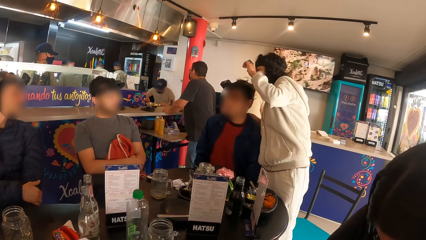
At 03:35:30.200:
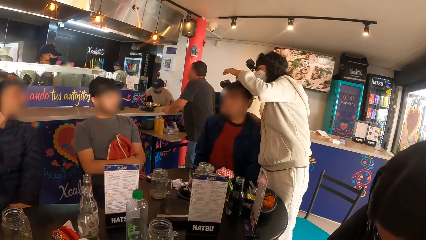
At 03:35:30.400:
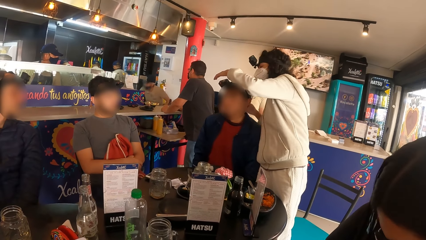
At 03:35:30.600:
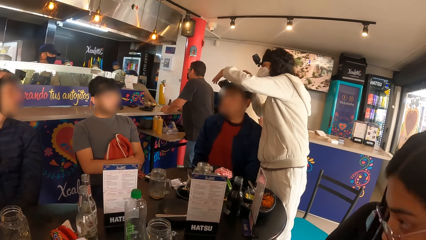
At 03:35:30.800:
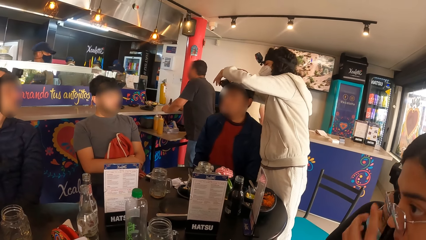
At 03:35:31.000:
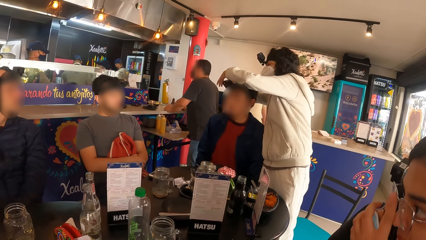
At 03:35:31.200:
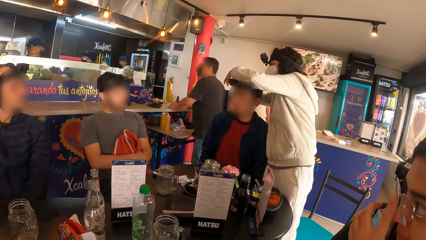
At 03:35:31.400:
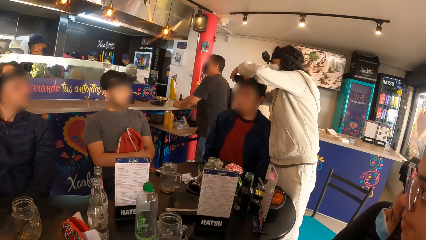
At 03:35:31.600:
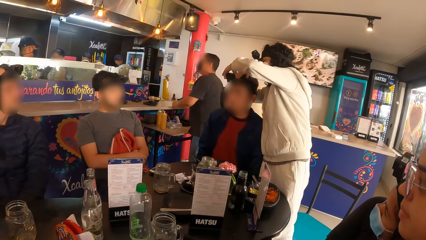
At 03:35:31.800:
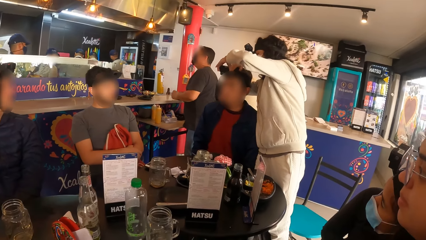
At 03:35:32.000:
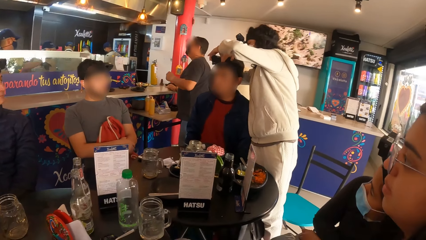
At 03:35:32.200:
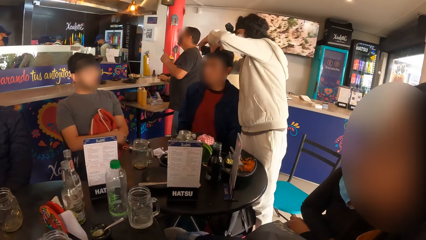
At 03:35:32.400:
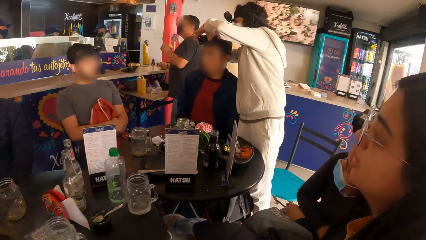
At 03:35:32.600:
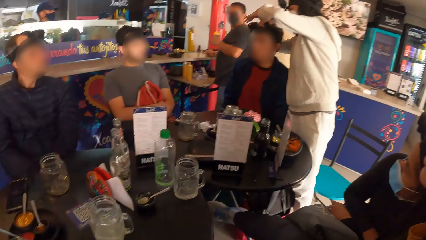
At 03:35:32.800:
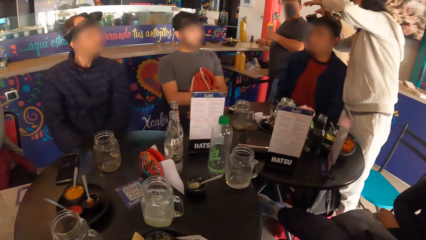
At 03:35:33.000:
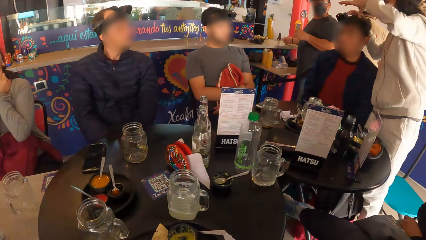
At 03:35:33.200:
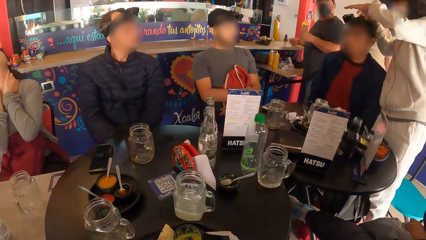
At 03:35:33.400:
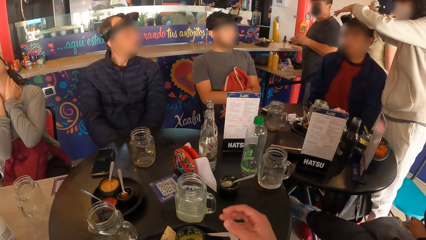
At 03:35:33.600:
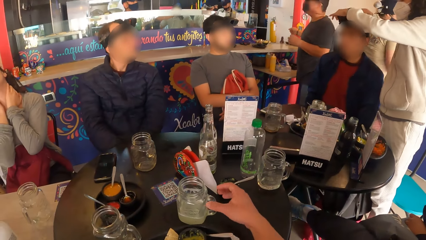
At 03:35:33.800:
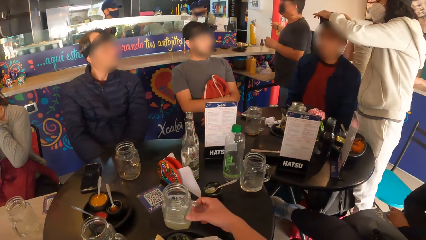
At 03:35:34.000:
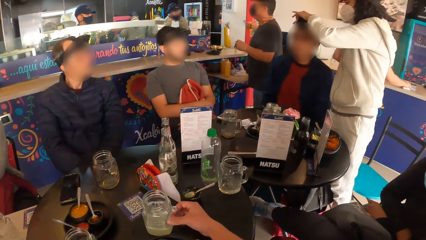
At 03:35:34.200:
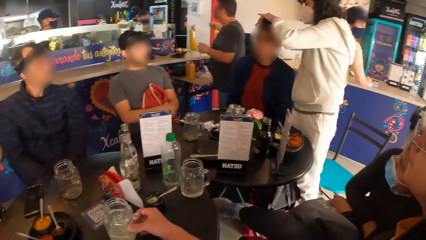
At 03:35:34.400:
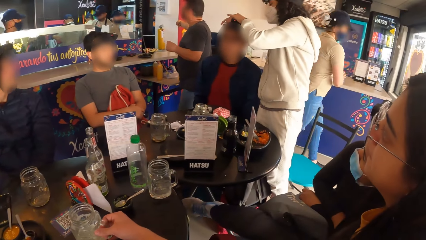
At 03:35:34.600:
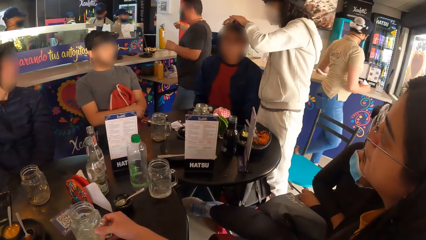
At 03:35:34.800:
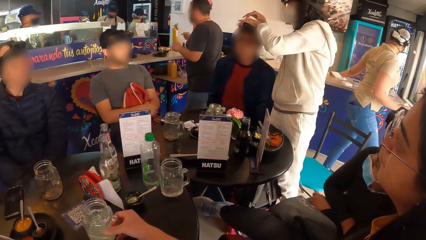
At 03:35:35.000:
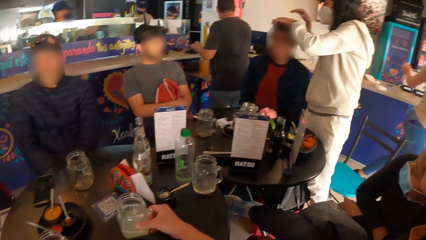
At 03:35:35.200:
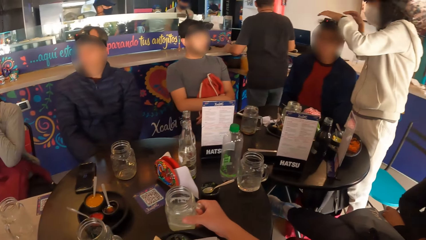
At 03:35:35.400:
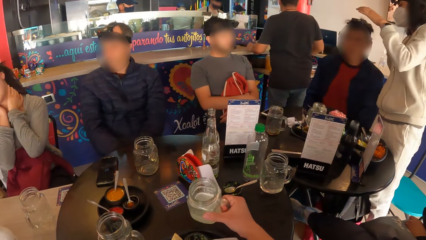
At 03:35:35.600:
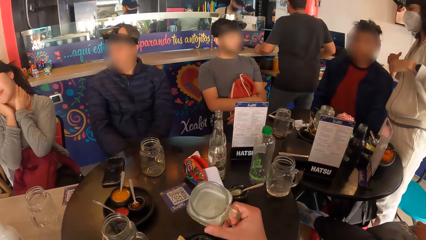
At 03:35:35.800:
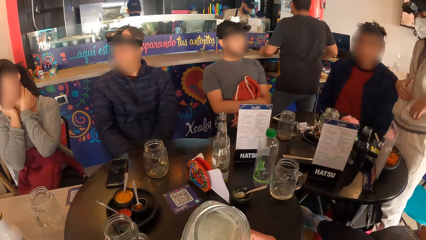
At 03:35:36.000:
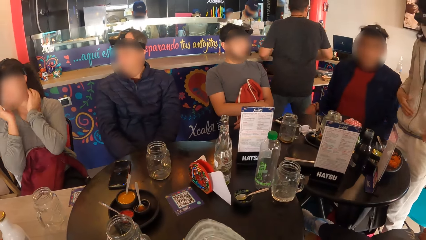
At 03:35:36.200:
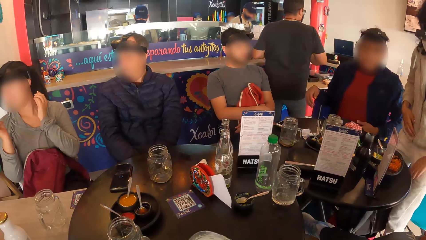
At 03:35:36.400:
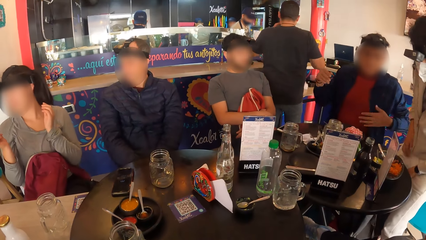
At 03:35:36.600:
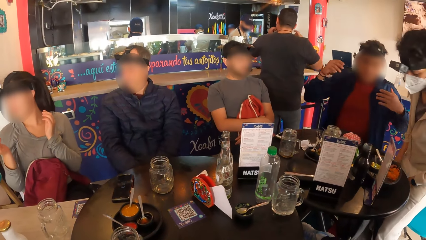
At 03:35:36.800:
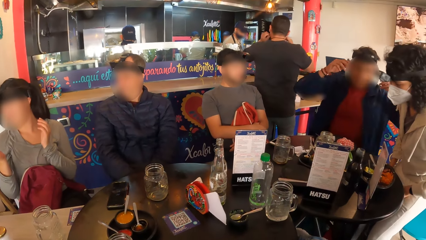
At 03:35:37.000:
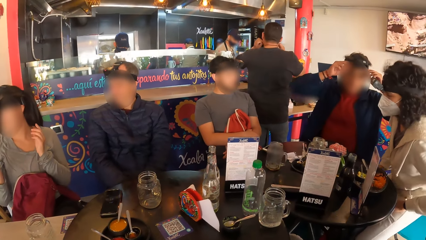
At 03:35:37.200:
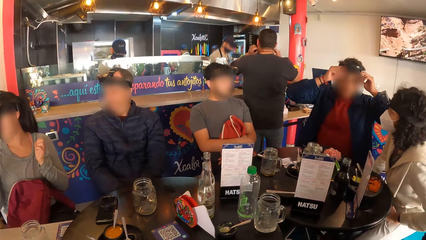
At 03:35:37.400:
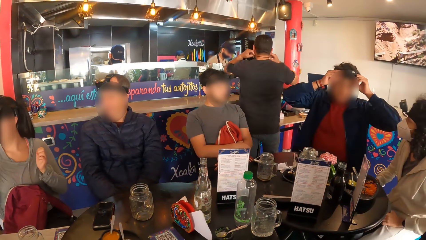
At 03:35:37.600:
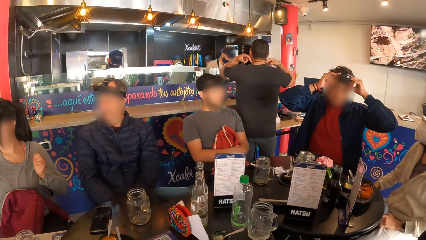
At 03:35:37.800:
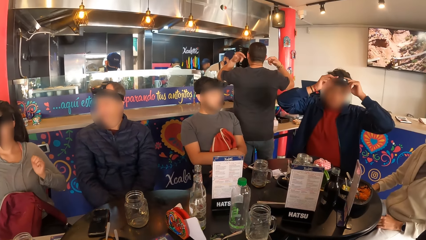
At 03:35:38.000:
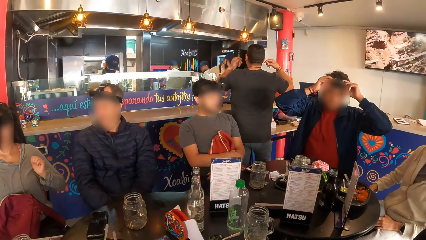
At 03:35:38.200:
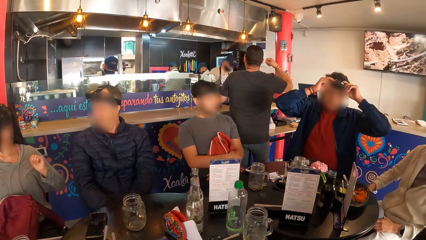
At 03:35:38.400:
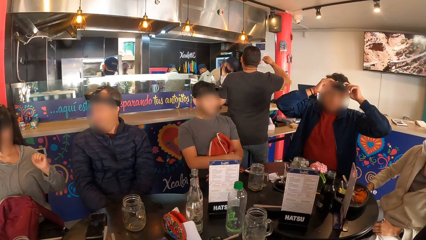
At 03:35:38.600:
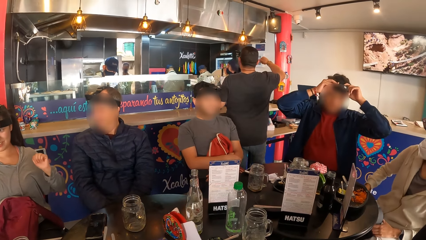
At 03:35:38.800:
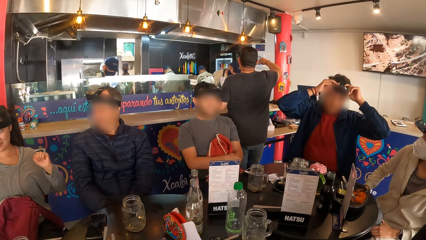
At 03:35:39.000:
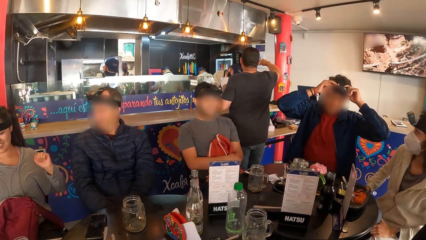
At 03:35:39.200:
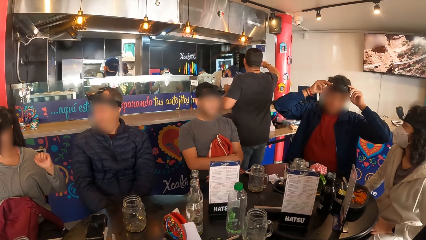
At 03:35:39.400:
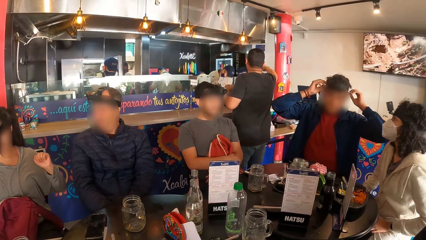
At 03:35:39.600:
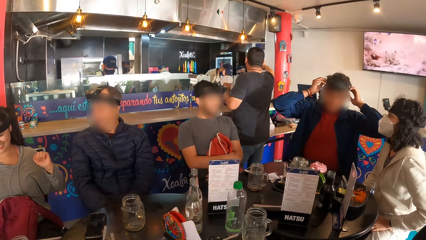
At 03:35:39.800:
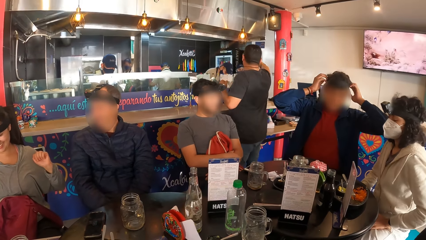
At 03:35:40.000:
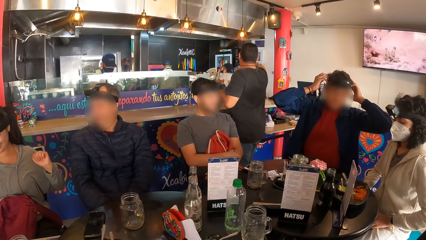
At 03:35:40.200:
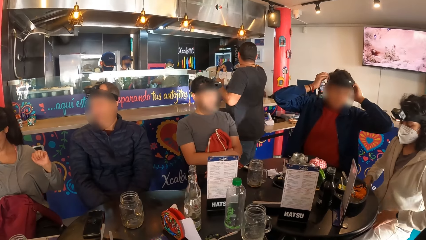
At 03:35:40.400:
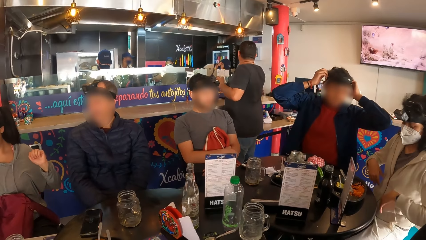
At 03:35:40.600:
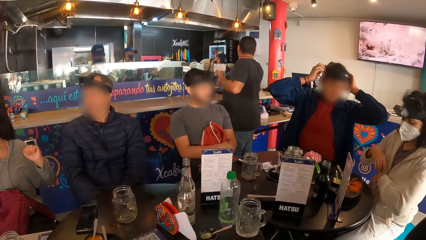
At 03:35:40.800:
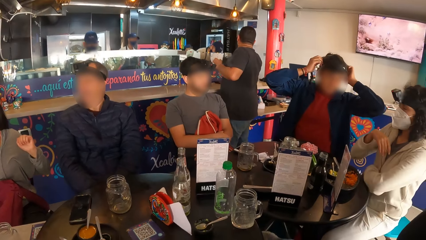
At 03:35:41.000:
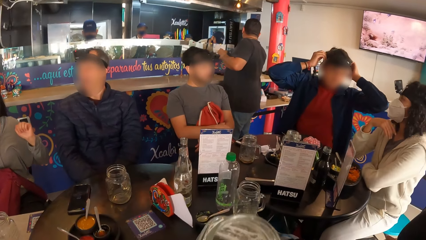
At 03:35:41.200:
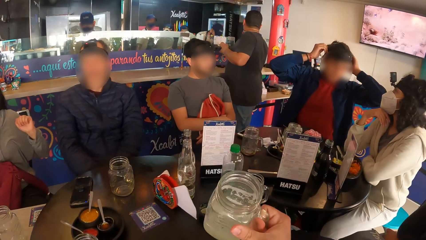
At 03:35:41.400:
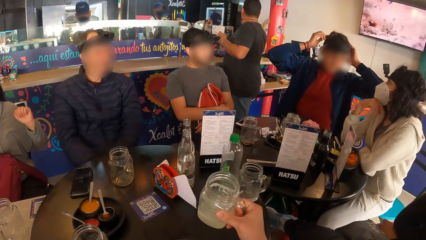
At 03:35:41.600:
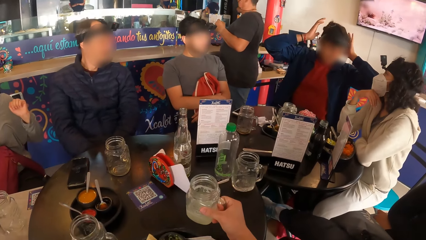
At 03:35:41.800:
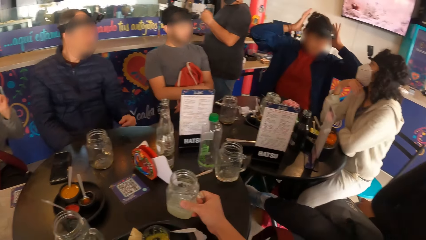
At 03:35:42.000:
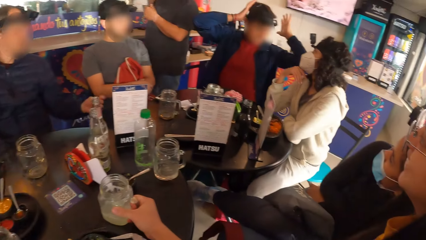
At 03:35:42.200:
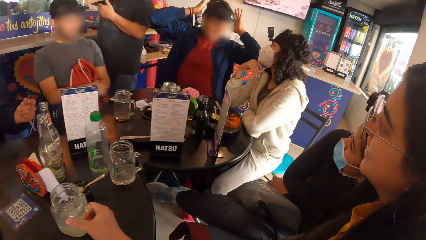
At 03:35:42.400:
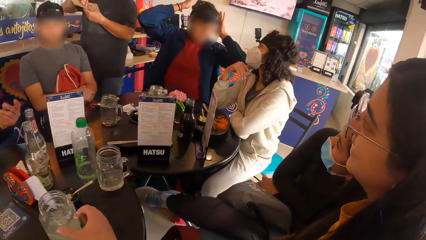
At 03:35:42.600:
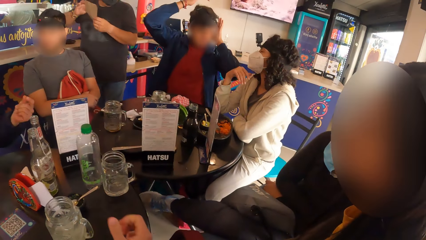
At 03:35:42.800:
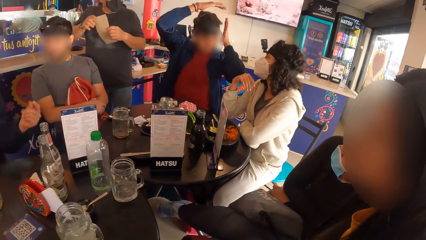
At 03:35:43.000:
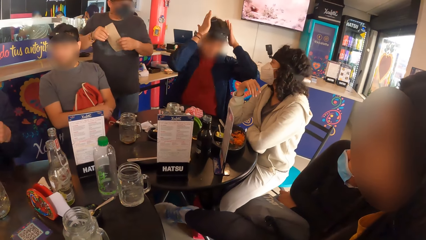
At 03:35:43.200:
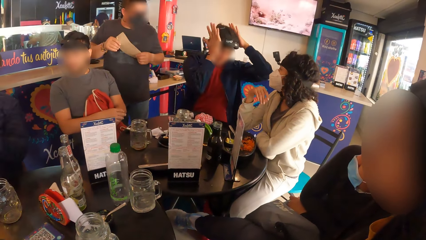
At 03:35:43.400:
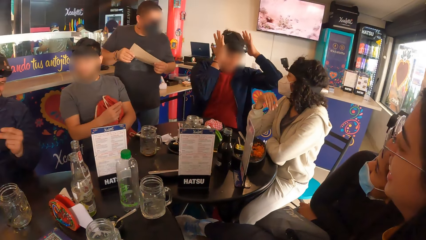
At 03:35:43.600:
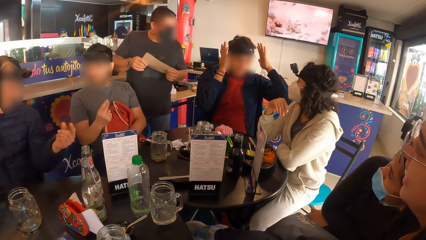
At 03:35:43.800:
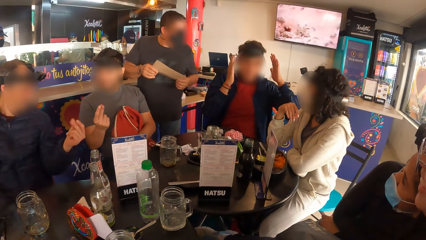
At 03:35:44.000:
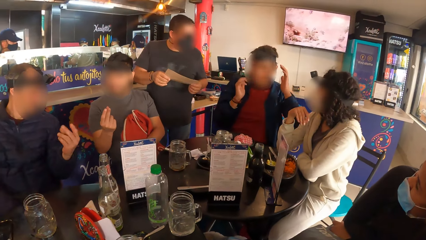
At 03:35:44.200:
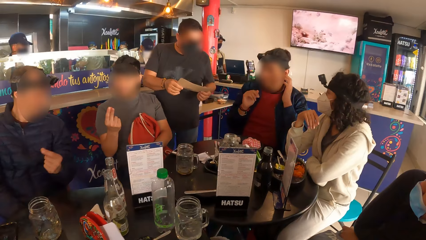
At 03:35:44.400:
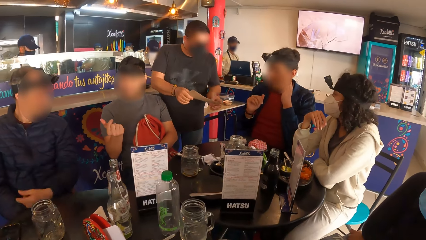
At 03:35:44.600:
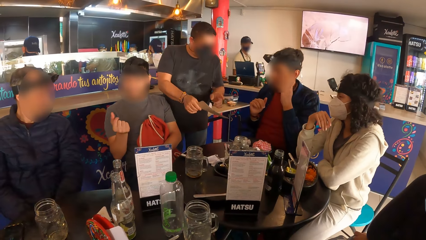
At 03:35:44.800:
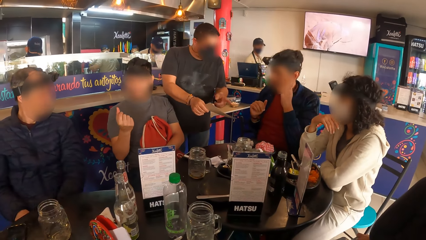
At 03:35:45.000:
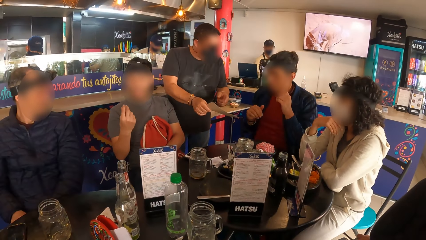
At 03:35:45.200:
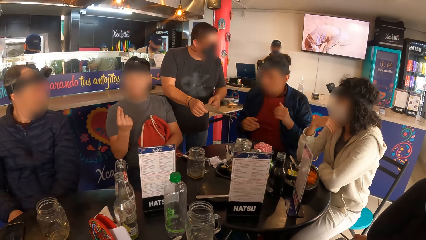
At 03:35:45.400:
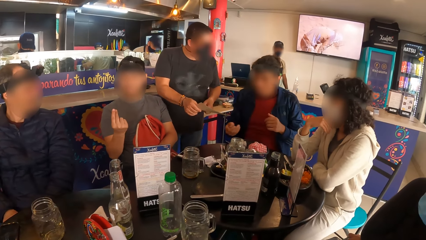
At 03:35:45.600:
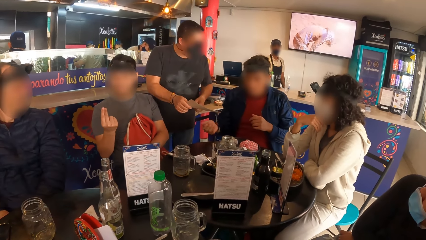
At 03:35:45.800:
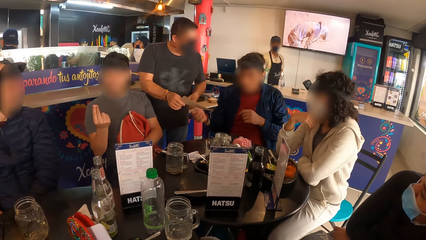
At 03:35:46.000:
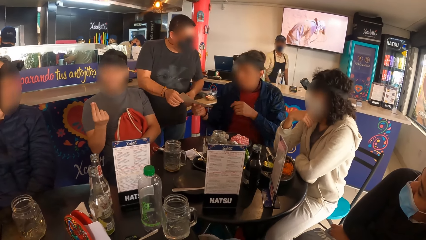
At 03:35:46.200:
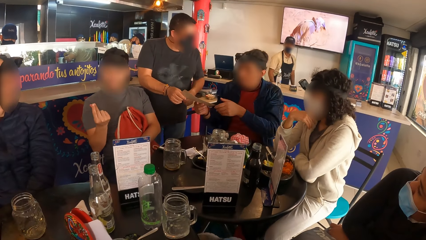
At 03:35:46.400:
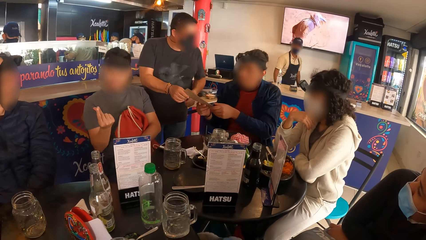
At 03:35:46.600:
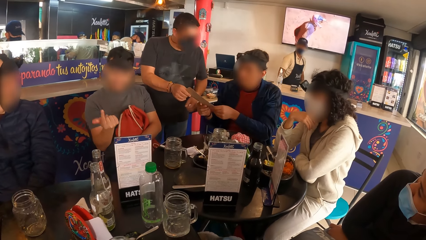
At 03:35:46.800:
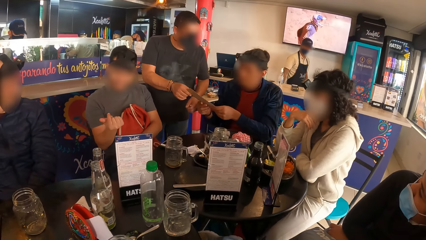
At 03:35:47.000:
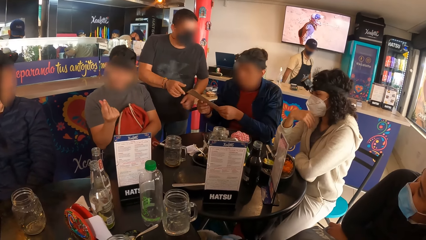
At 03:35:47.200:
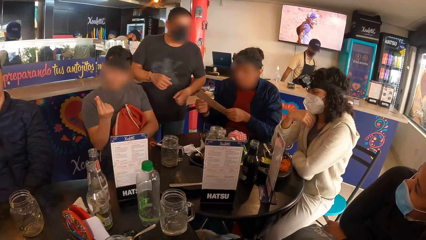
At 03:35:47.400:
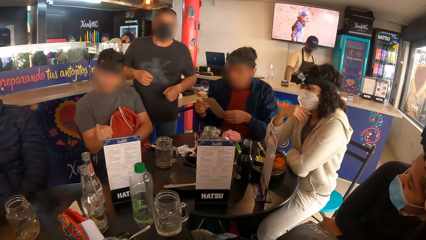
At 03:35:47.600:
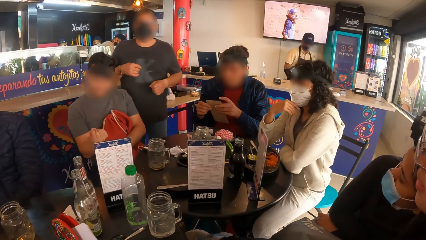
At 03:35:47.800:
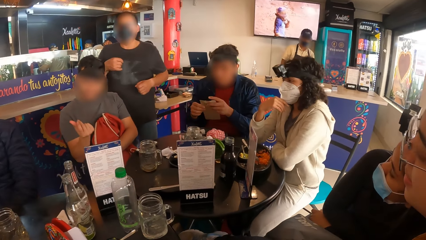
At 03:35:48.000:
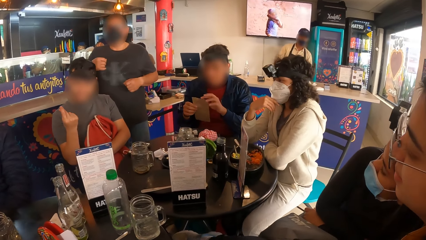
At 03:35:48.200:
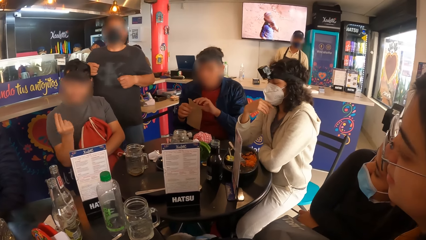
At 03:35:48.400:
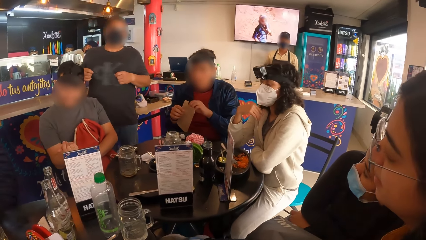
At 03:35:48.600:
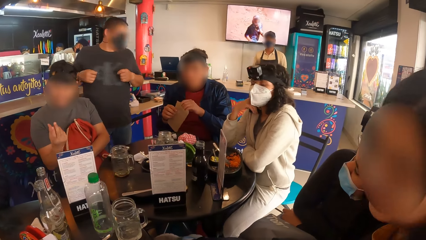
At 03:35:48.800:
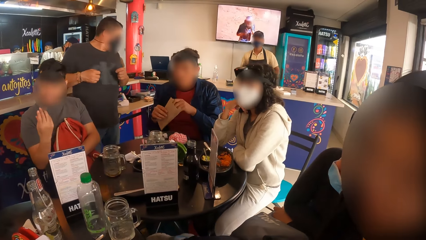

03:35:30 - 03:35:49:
A woman adjusts a head strap camera on a man's head with her hands. The camera wearer picks up the glass of juice from the table with his right hand. He holds the cup. He drinks juice from the cup. The man adjusts the head strap camera on his head with his hands. The camera wearer drops the glass of juice on the table. The man adjusts the head strap camera on his head with his hands. Another man interacts with yet another man. A waiter interacts with the first man. The waiter passes a paper bag to the first man. The first man holds the paper with both hands.
